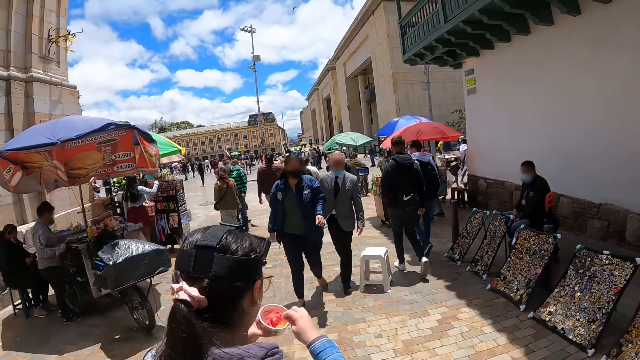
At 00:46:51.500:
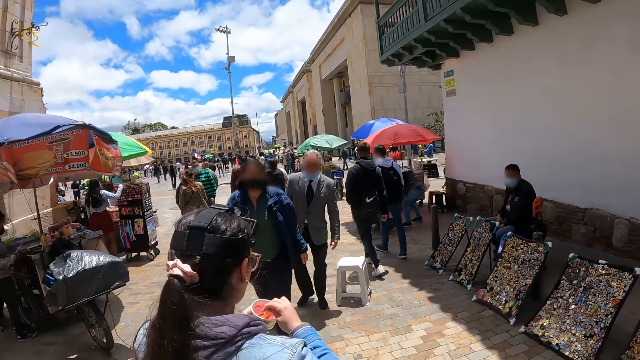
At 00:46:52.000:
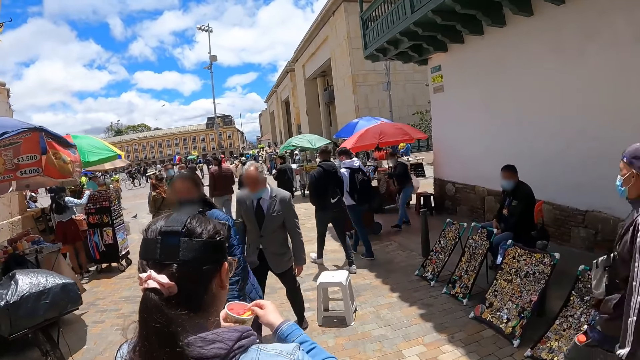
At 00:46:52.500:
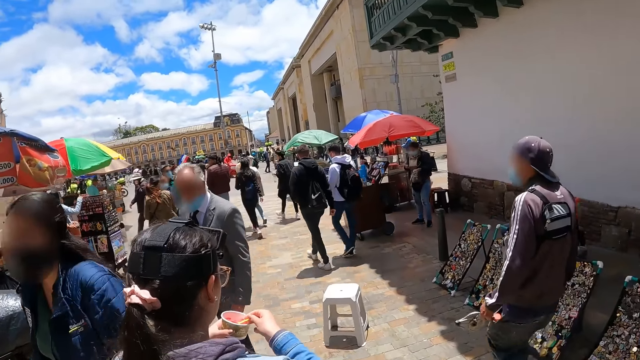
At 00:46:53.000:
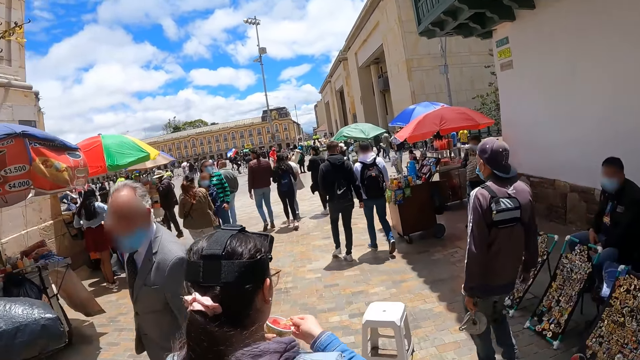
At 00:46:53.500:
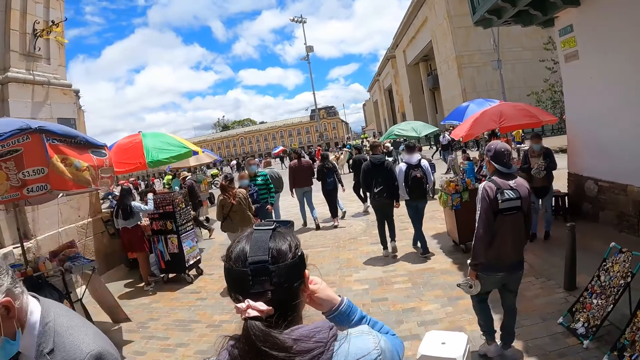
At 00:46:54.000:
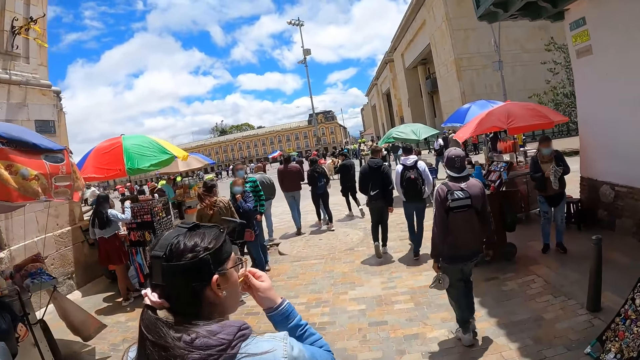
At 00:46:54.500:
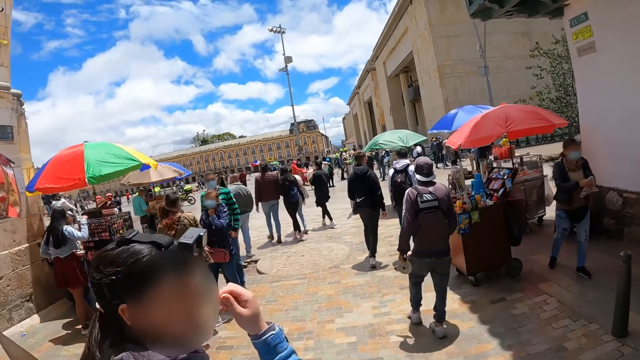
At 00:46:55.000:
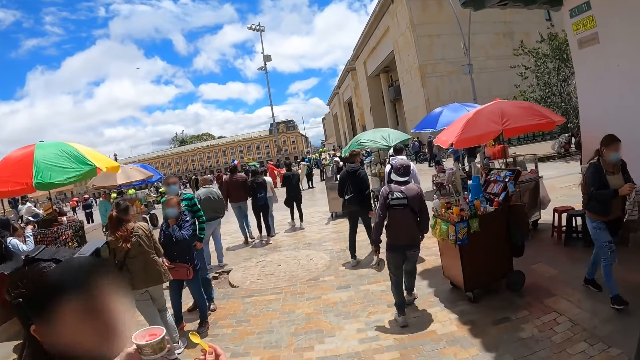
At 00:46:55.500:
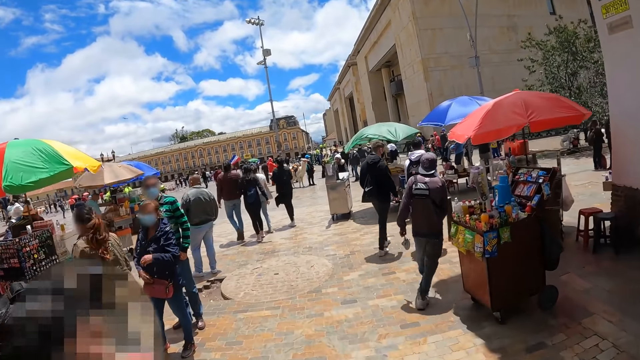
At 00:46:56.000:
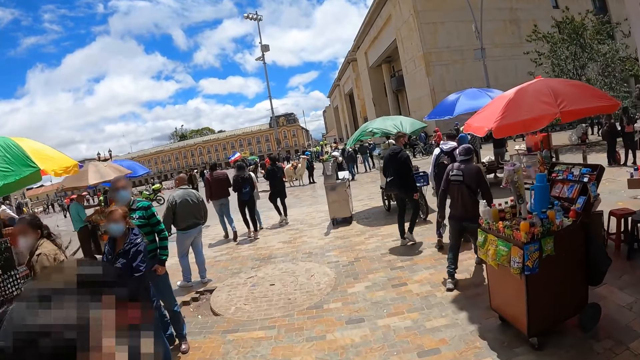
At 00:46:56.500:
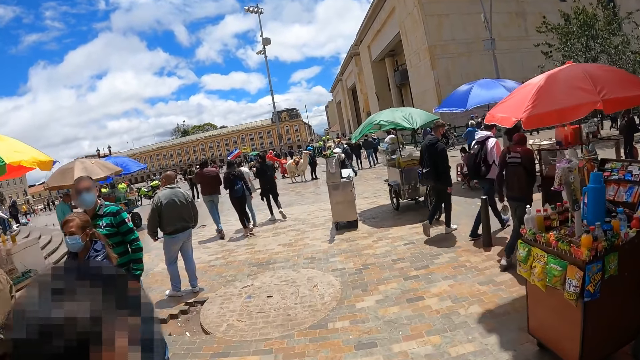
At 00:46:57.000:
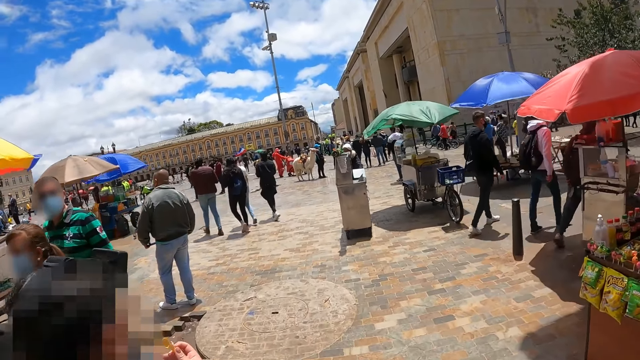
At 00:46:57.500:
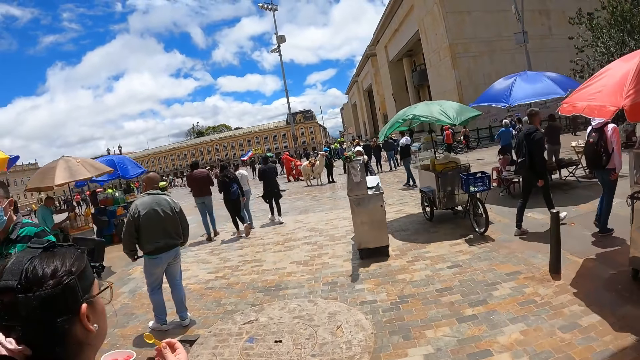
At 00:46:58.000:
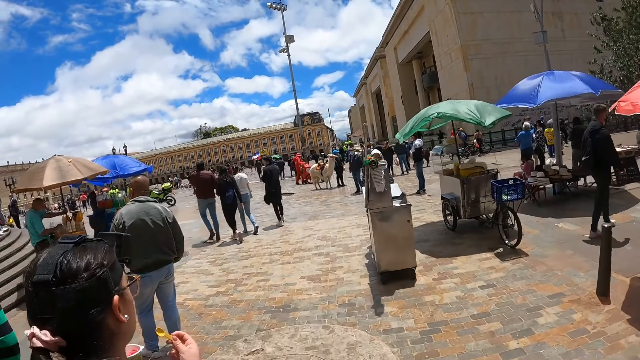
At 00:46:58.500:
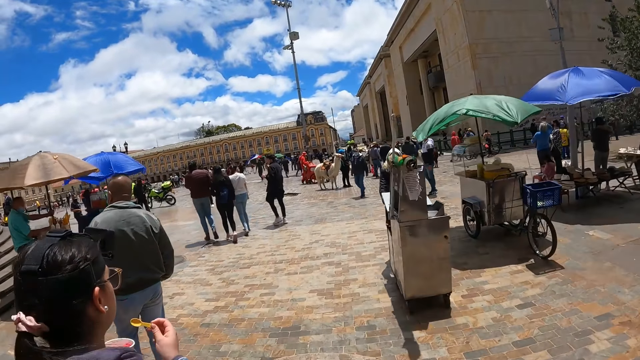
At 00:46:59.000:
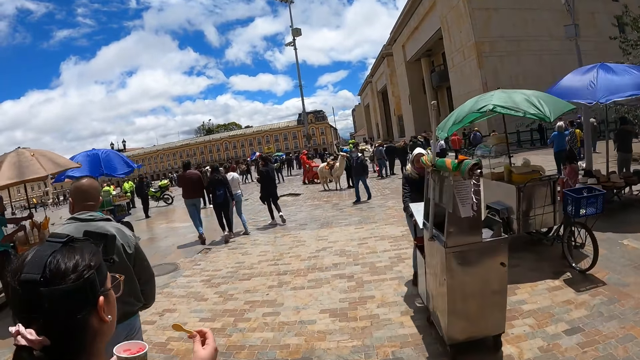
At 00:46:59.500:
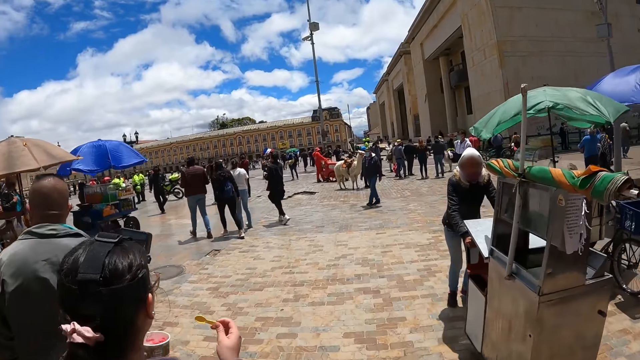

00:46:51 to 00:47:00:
A person scoops ice cream from the tin. The person eats the ice cream, looks behind. The camera wearer walks along the street.

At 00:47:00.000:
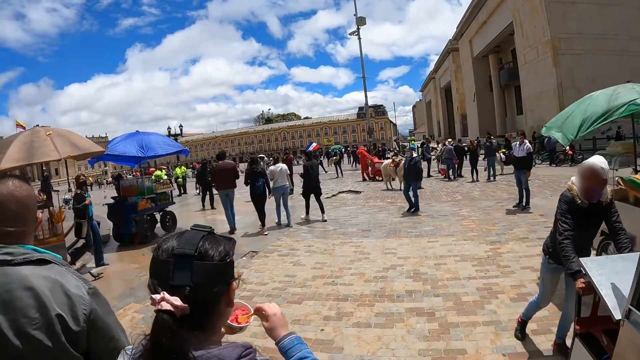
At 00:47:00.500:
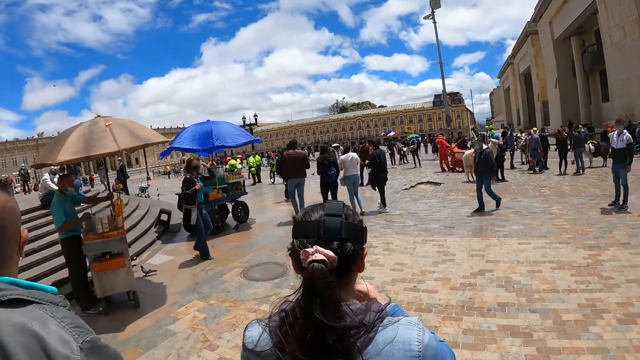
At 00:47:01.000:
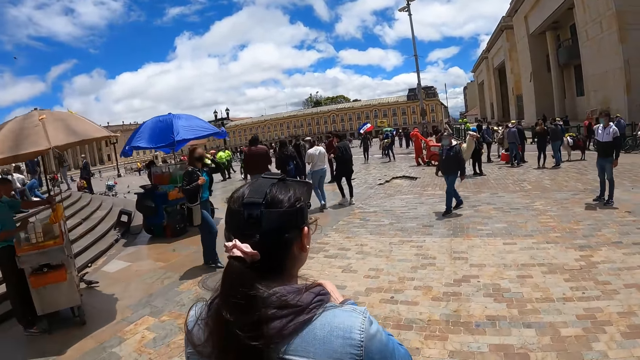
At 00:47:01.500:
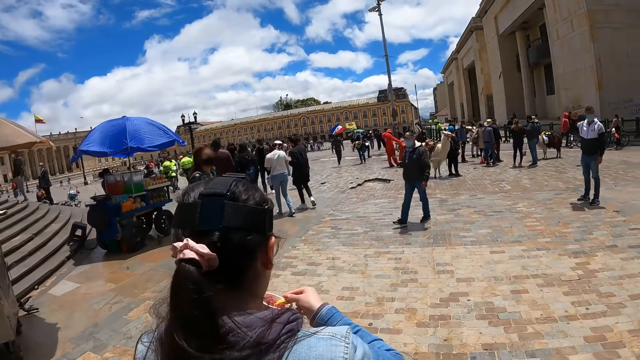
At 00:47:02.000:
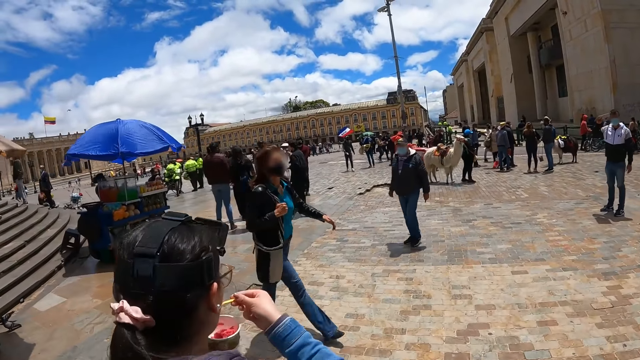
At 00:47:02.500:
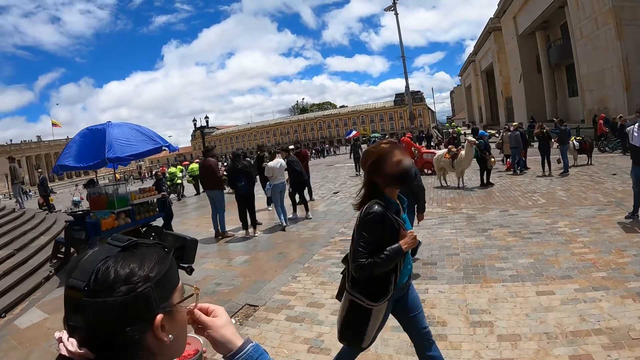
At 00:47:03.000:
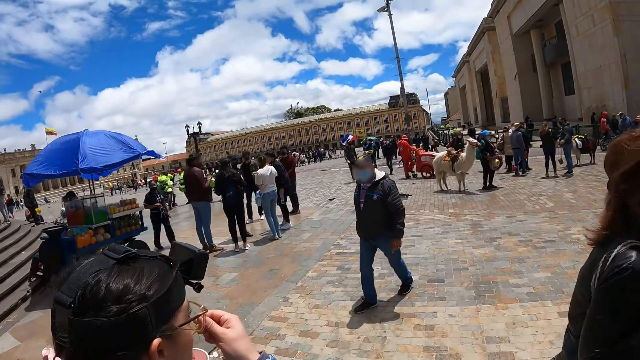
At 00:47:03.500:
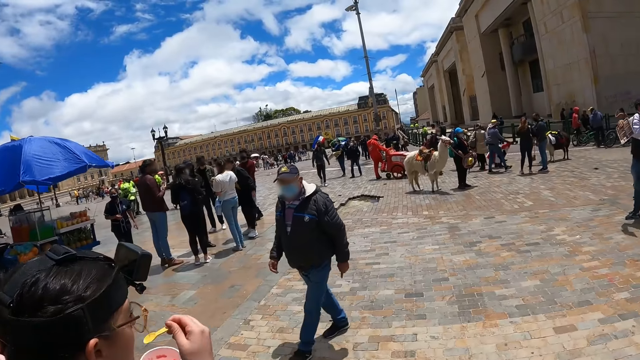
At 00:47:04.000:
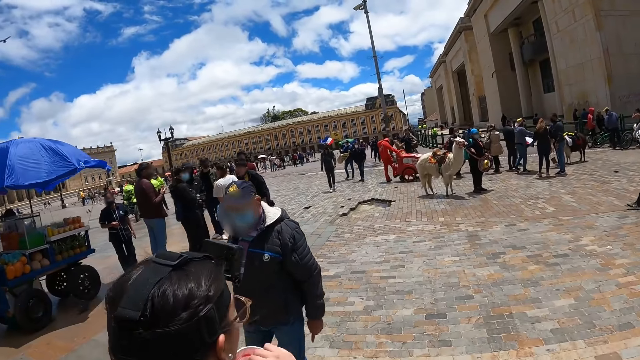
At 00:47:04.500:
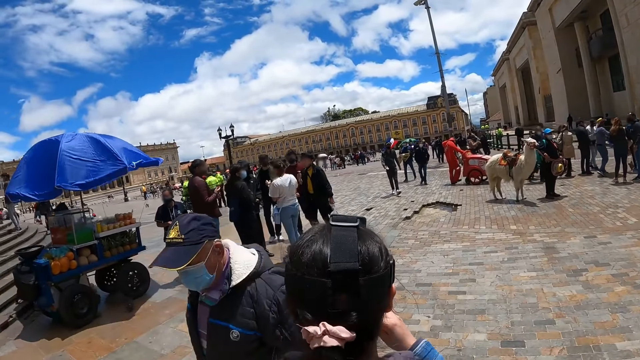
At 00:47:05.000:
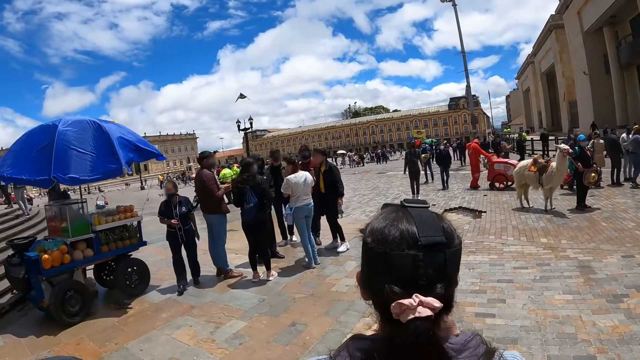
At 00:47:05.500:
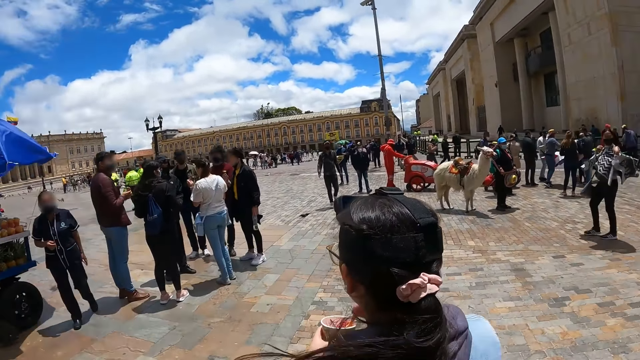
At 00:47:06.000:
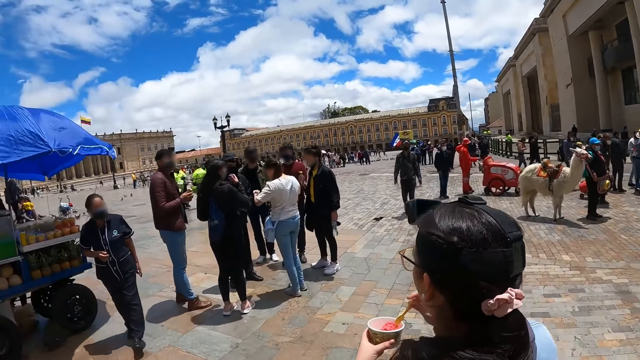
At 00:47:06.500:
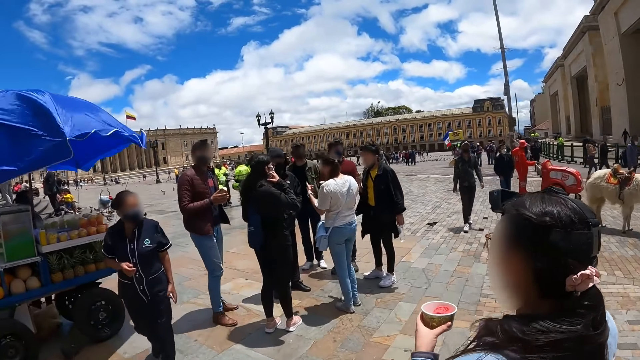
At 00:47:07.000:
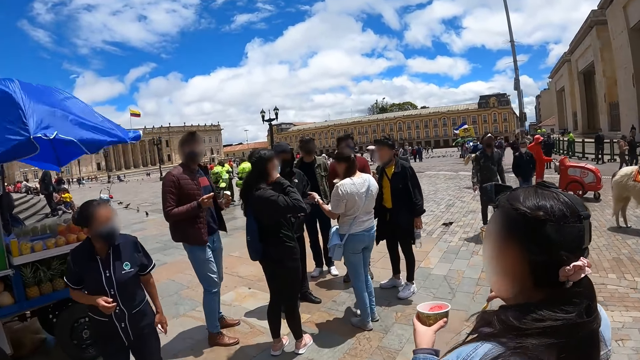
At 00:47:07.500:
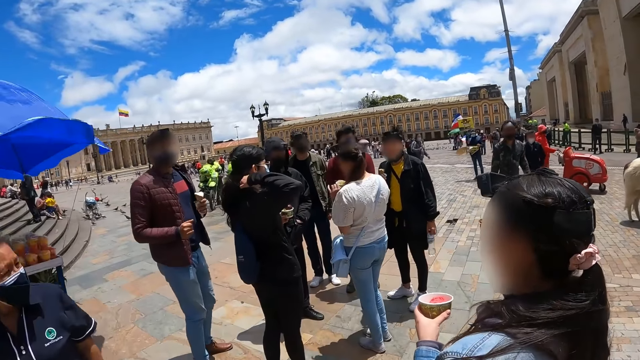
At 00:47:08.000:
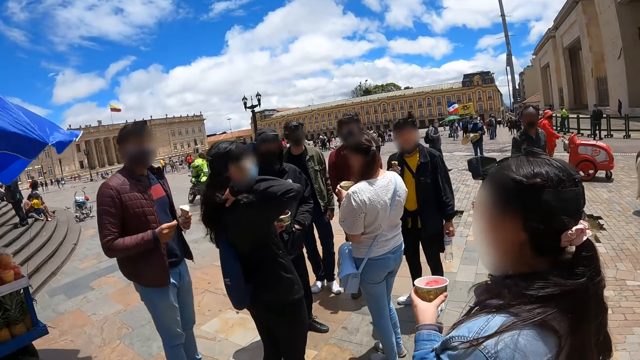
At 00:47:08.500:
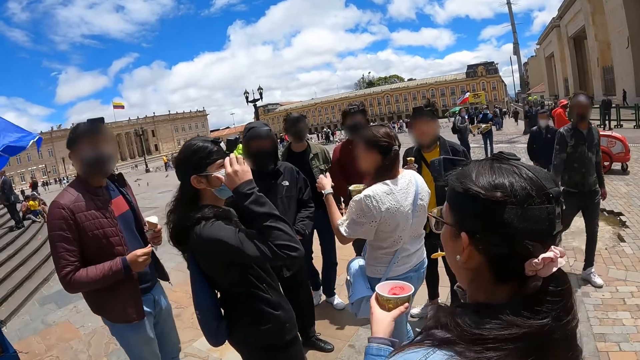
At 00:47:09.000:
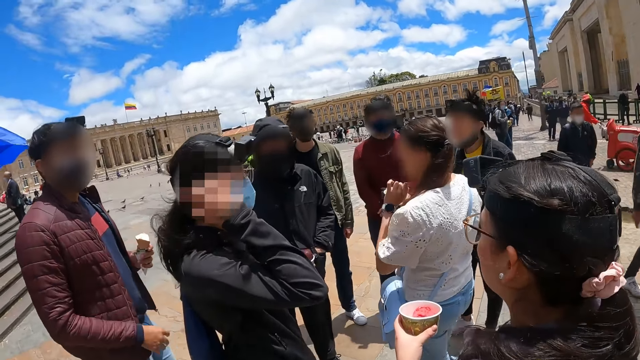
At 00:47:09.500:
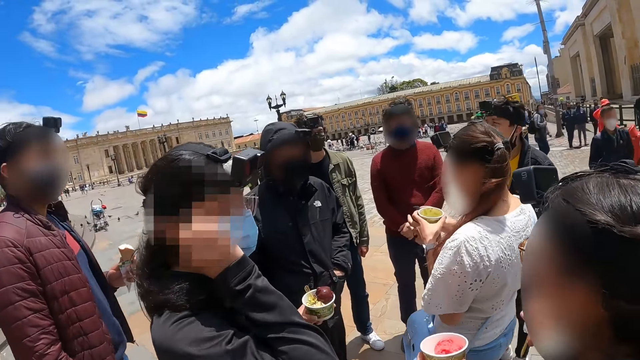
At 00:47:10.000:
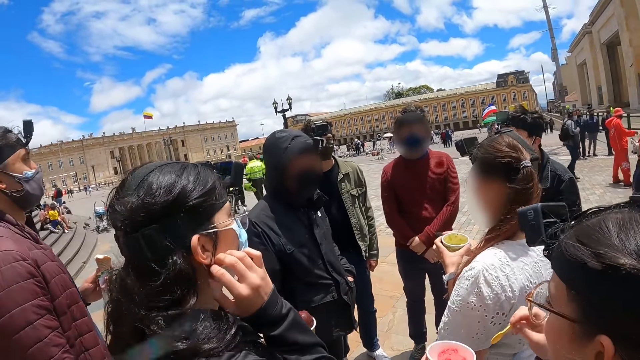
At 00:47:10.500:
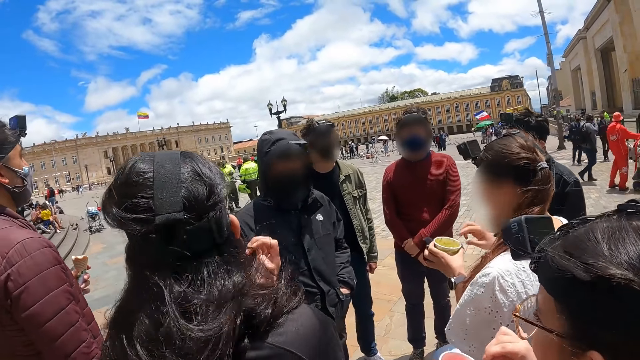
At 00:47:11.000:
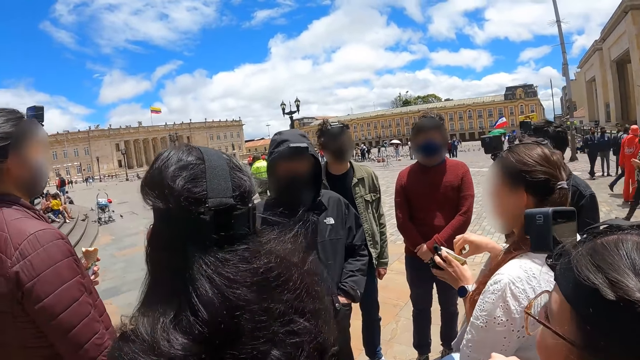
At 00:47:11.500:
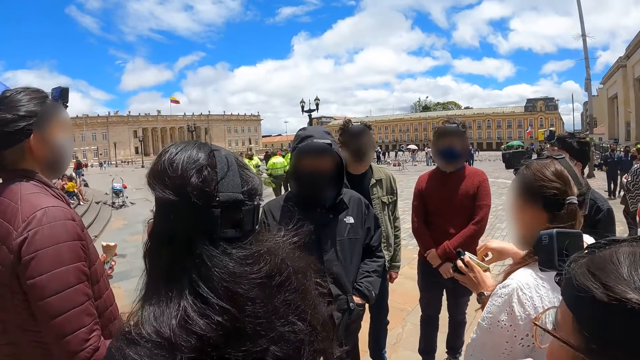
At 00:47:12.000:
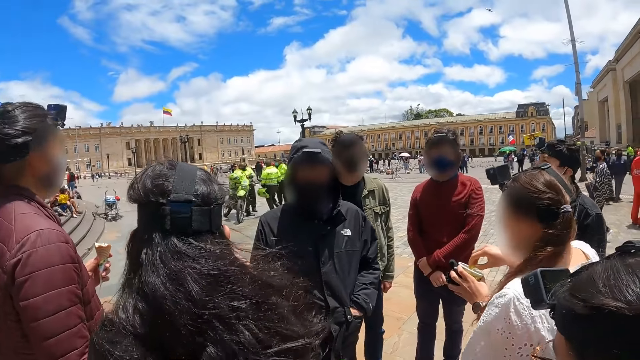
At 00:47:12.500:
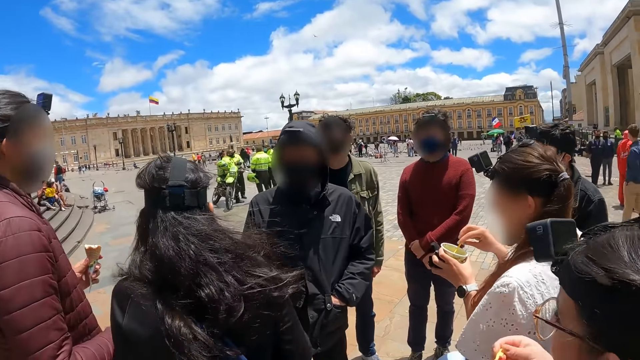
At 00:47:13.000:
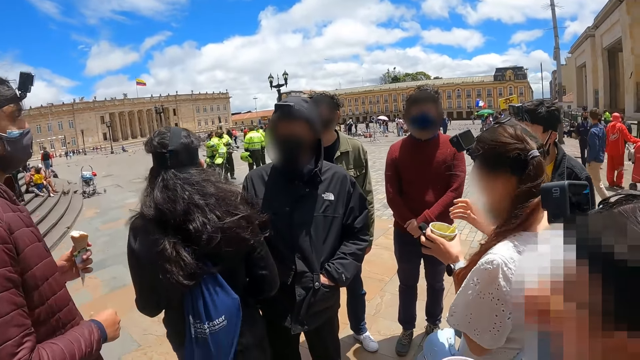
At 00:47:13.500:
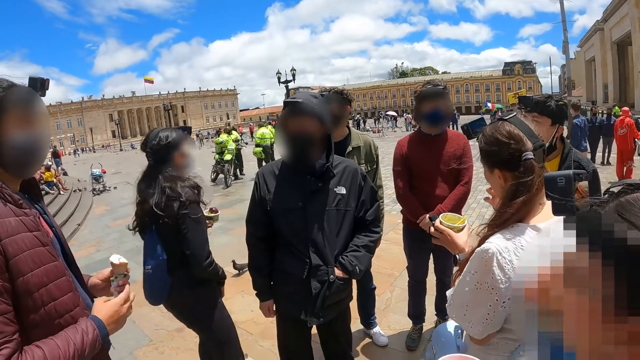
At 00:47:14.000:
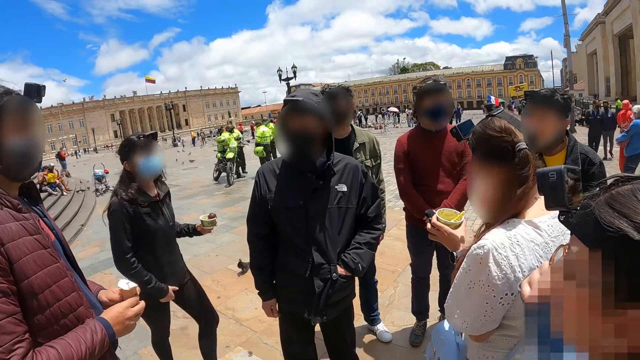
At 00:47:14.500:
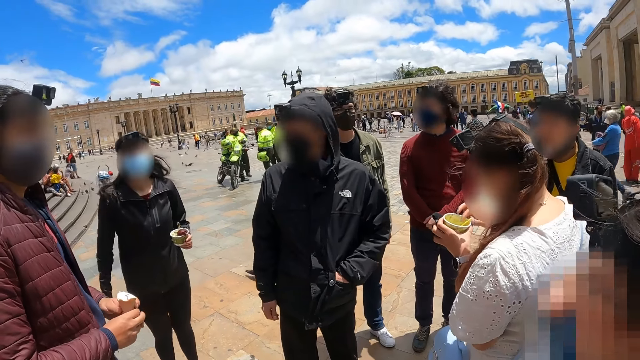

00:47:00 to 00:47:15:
A person scoops ice cream from the tin. The person eats the ice cream. The camera wearer walks along the street. Another person touches the hair, touches the face, looks around and walks around. The camera wearer looks at the people around. Another person scoops the ice cream and eats the ice cream.
